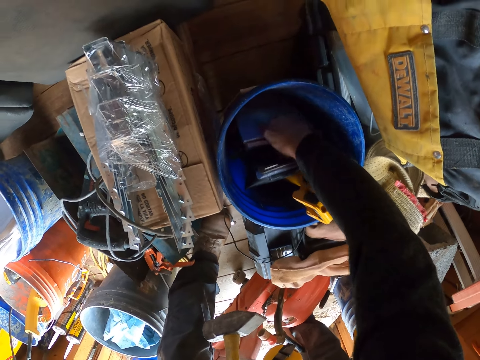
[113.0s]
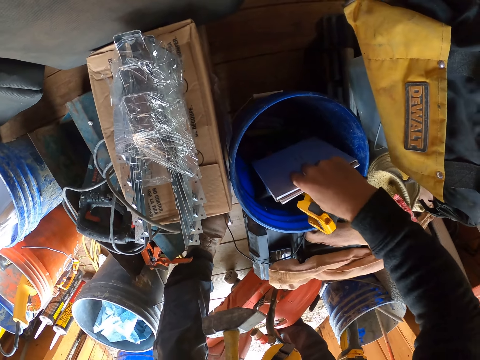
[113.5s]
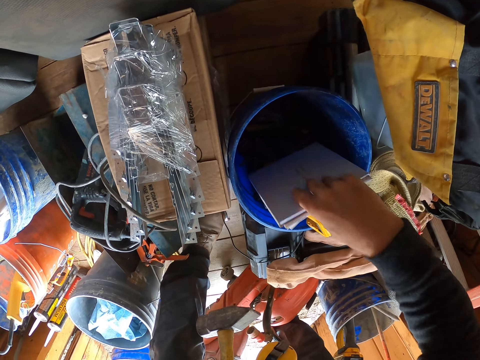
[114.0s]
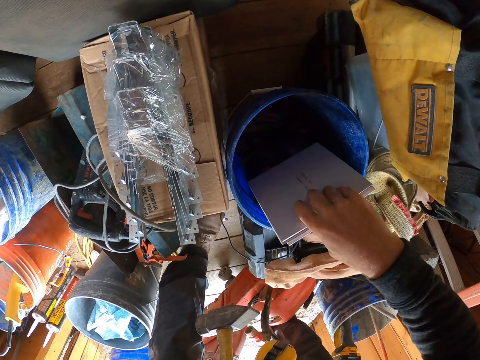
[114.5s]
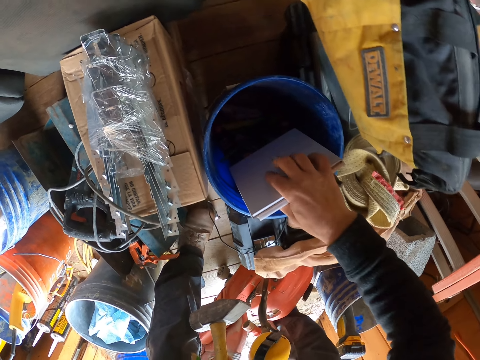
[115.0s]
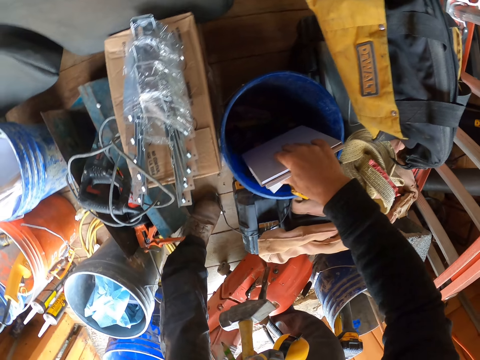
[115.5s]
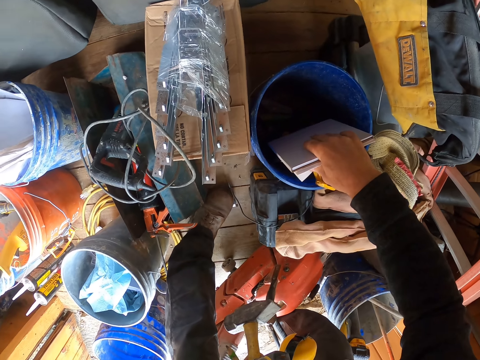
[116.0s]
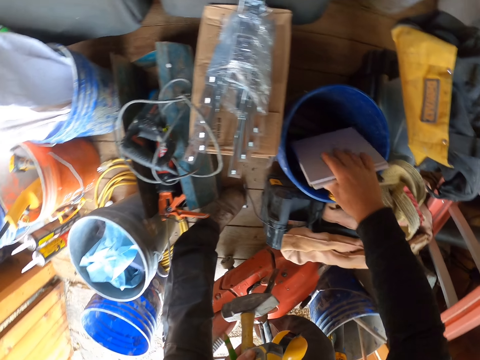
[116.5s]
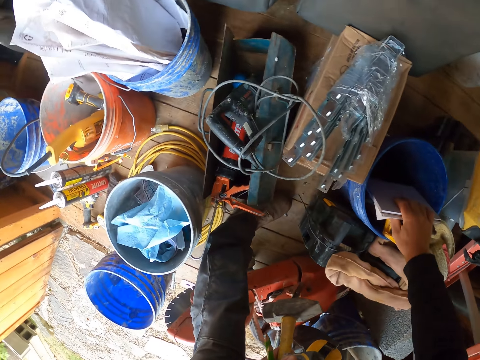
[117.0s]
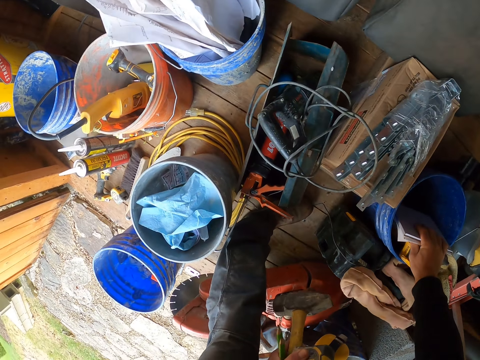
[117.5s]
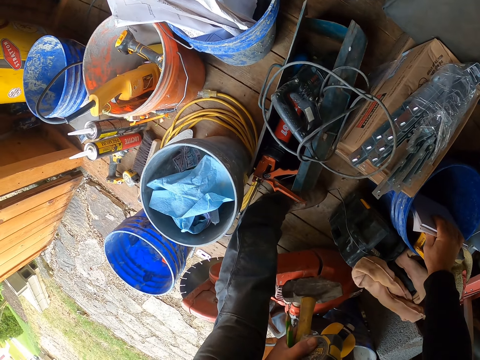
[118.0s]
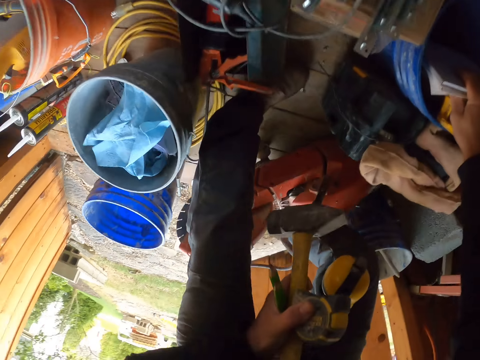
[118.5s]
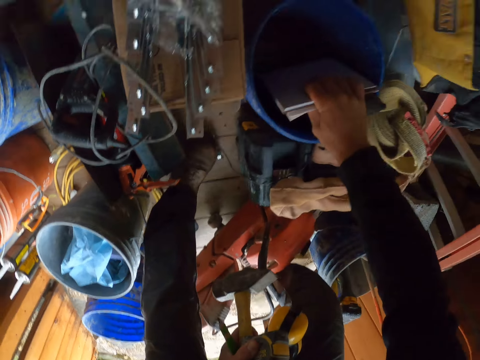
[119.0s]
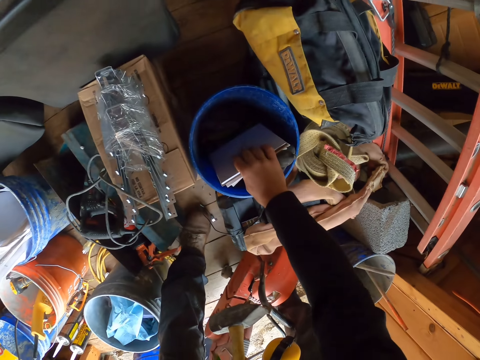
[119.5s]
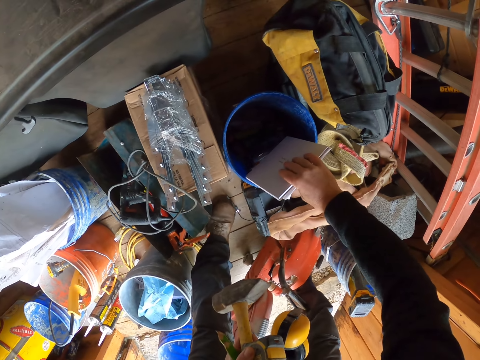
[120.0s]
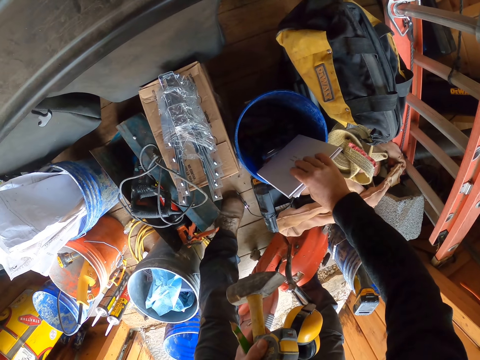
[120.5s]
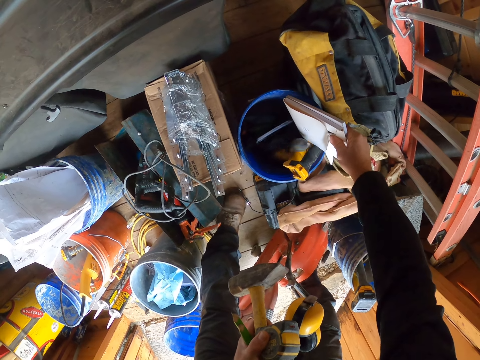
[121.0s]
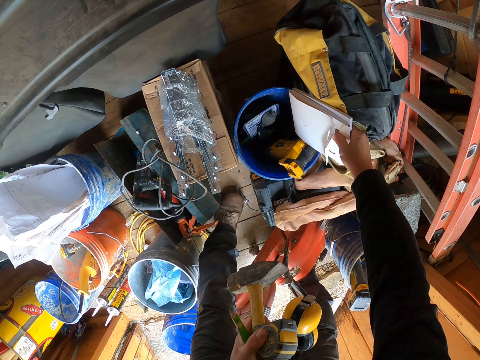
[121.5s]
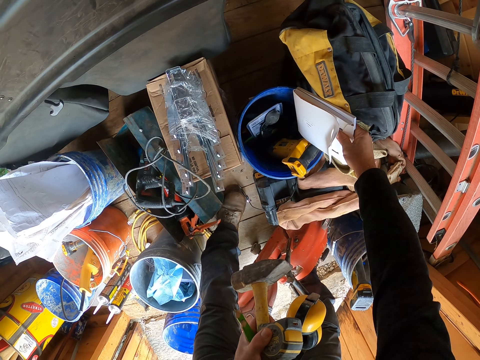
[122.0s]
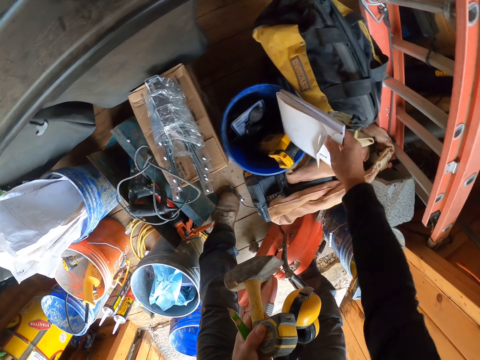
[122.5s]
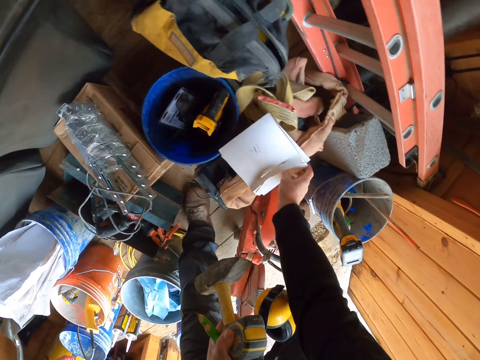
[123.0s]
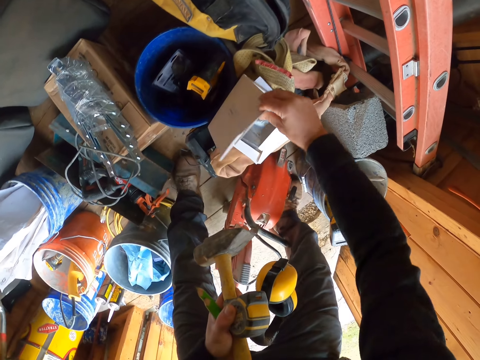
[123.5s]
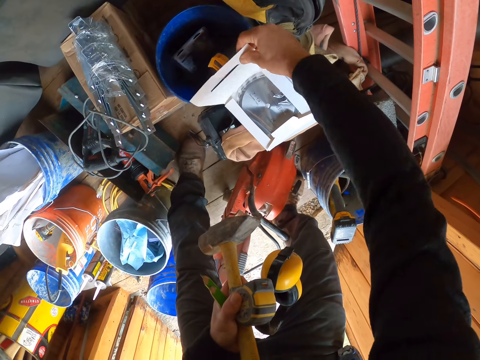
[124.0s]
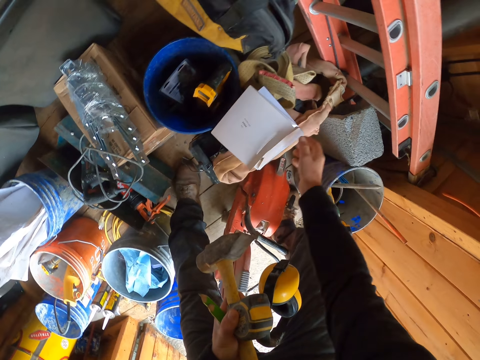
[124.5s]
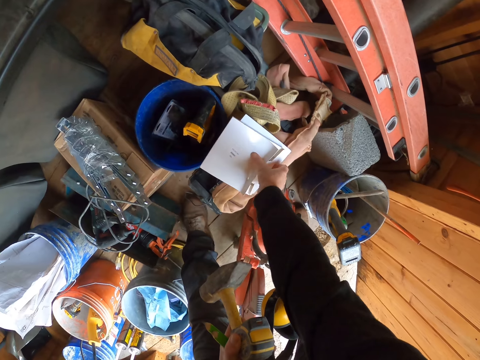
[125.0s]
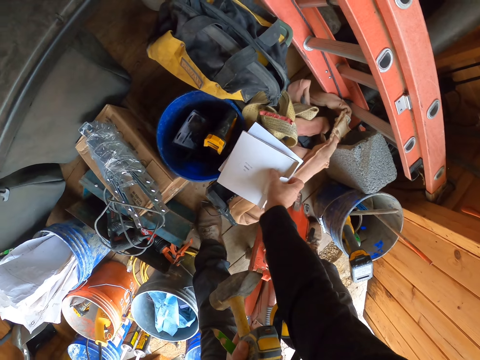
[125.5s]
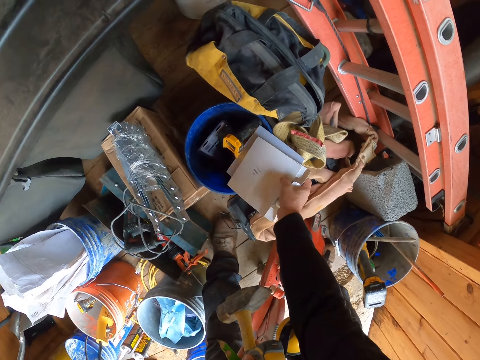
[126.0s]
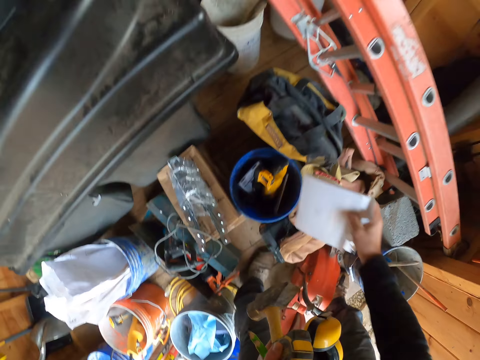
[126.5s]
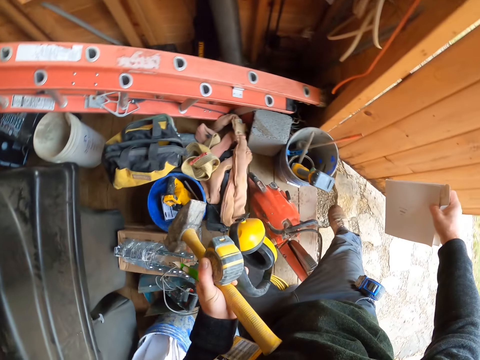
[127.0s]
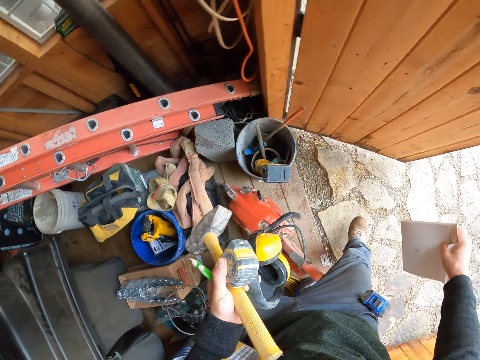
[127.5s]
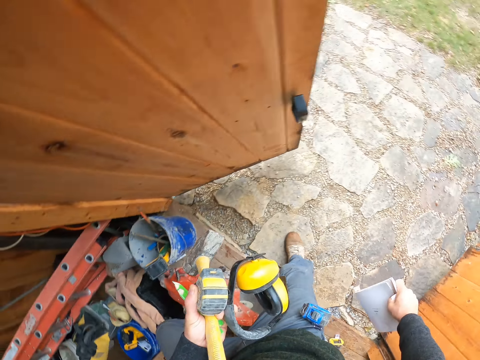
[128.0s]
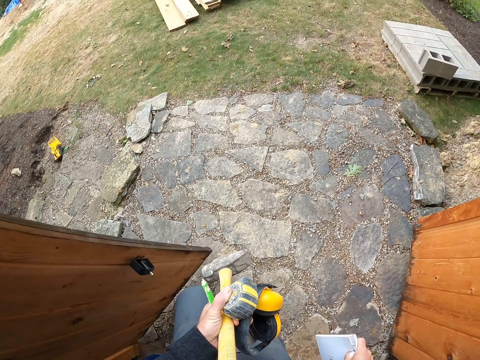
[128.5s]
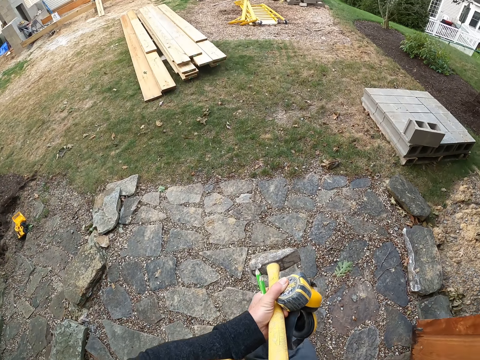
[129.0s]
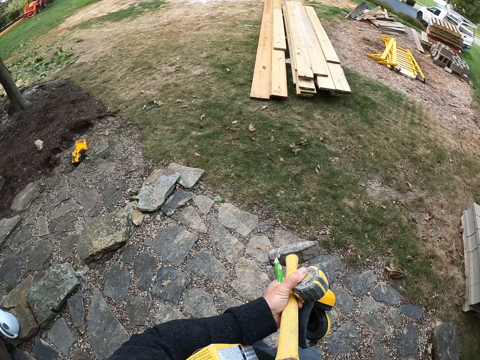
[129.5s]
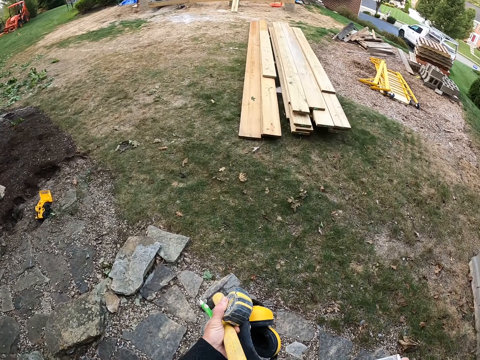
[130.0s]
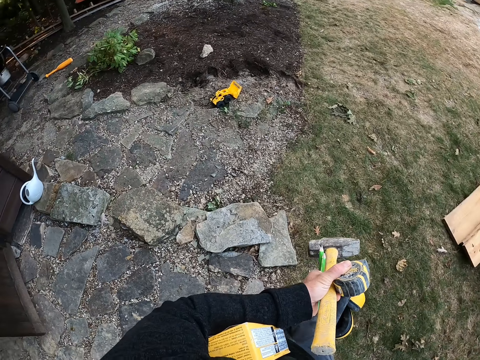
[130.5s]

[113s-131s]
The camera wearer holds something in the bucket. He takes out a book from the second bucket with his right hand. He opens the book with his right hand. He picks up the book in the bucket with his right hand. He walks on the ground to another part of the site.

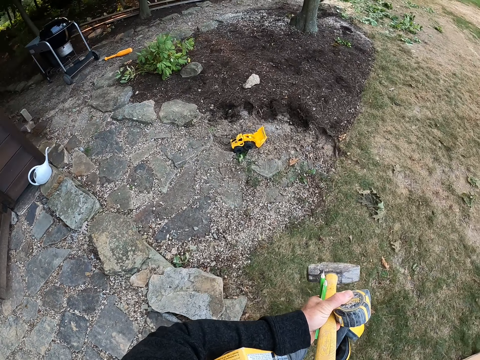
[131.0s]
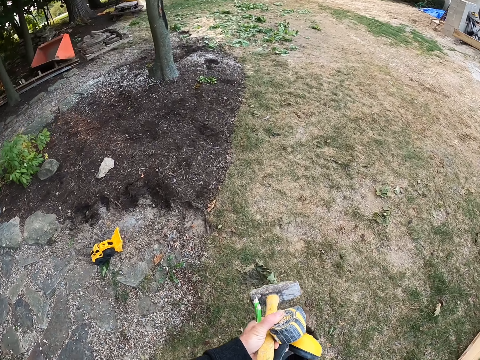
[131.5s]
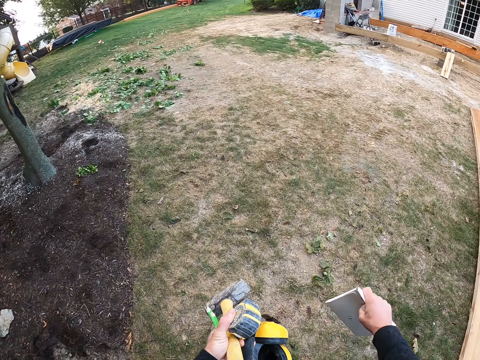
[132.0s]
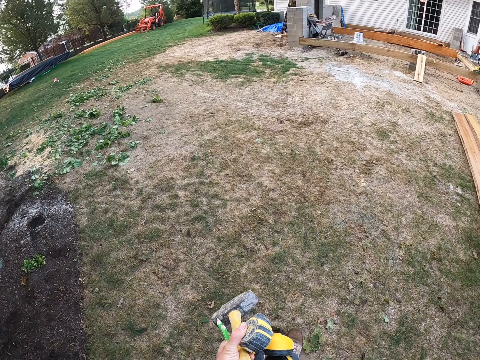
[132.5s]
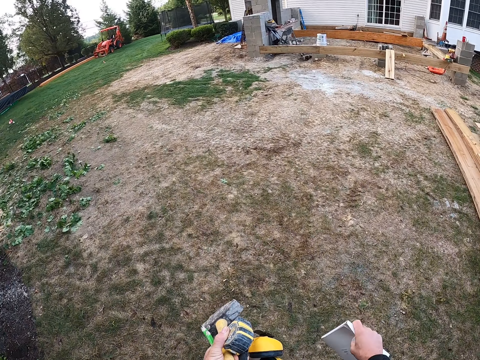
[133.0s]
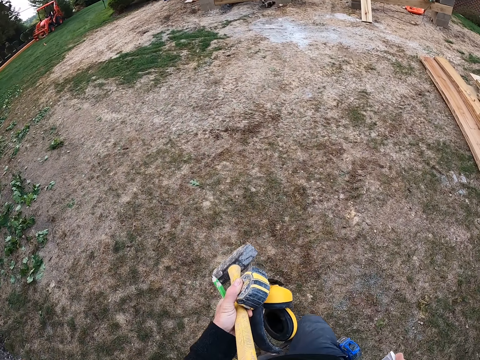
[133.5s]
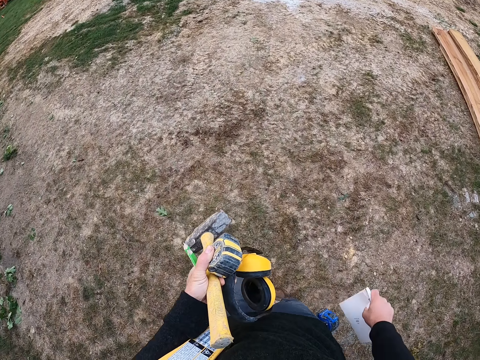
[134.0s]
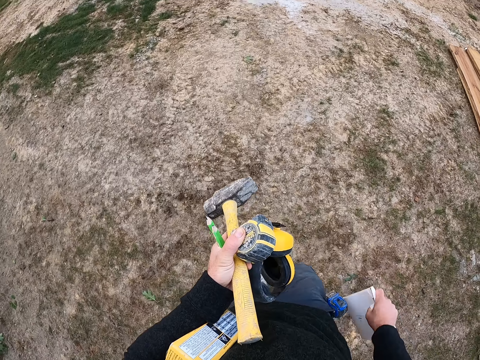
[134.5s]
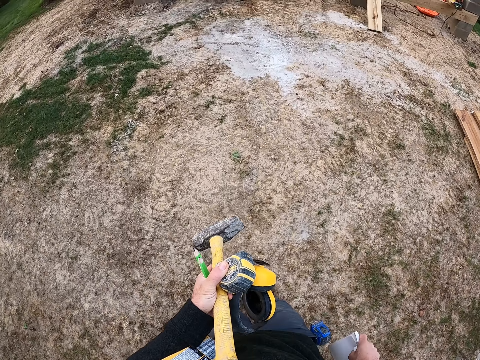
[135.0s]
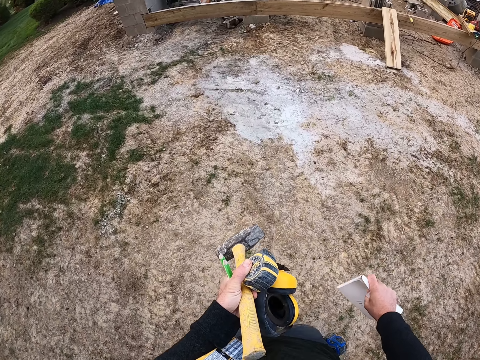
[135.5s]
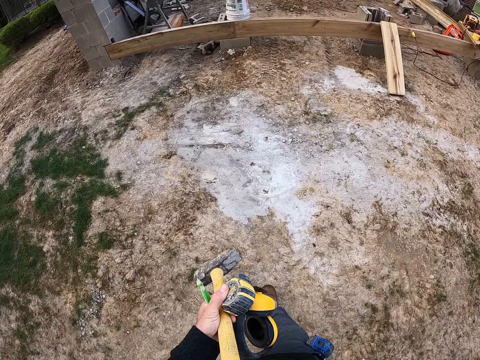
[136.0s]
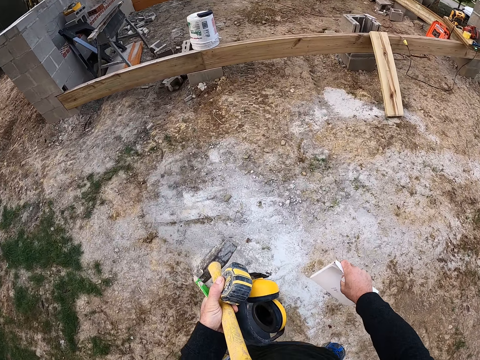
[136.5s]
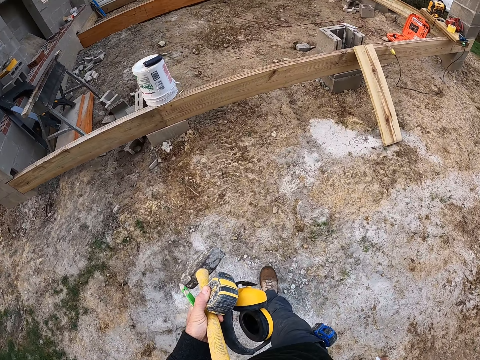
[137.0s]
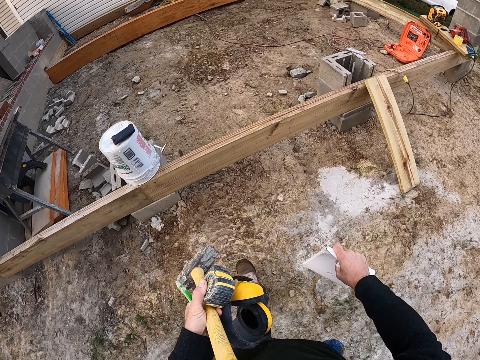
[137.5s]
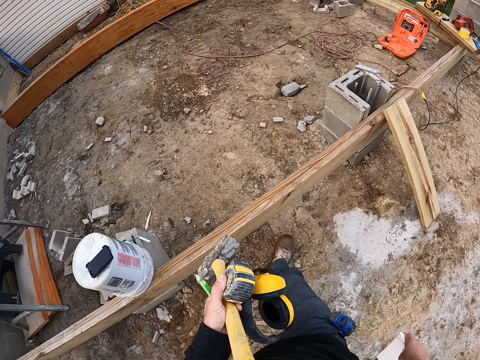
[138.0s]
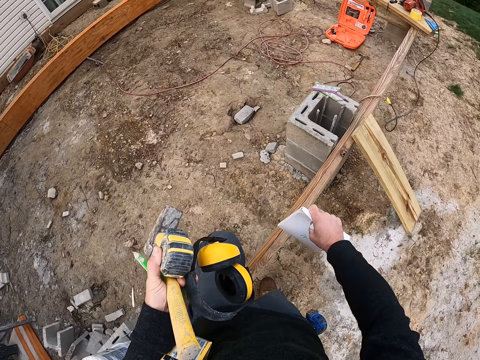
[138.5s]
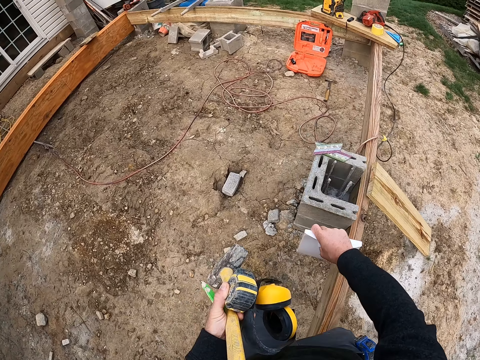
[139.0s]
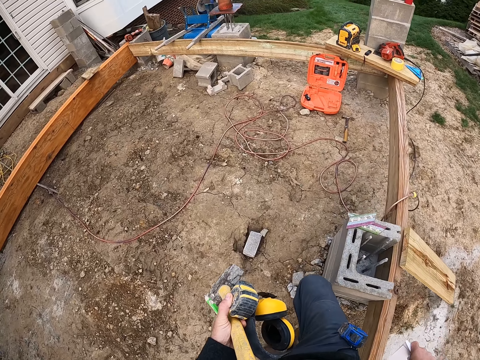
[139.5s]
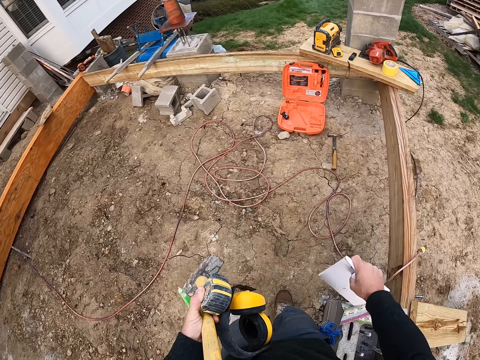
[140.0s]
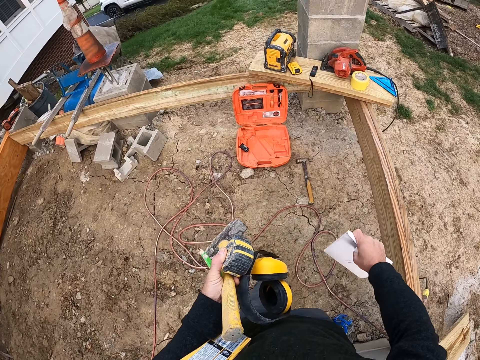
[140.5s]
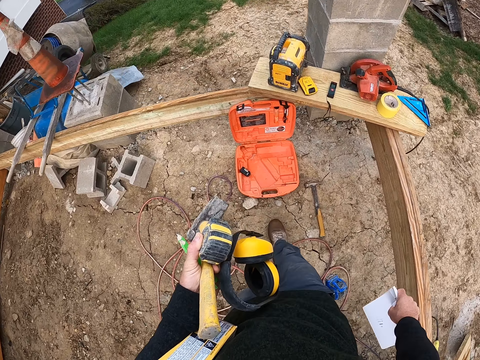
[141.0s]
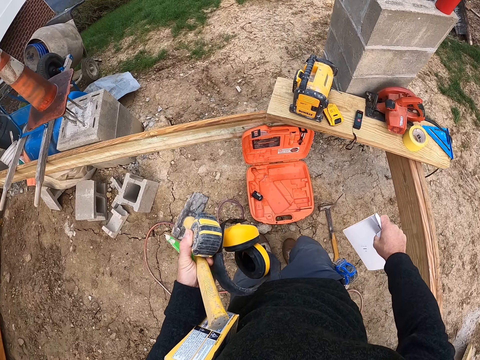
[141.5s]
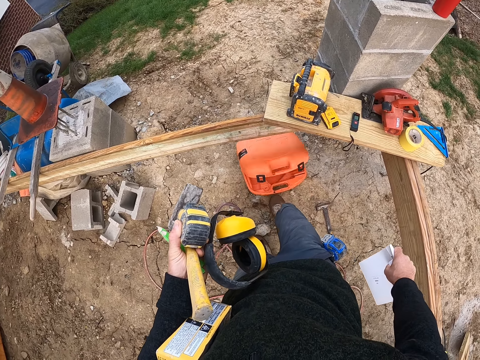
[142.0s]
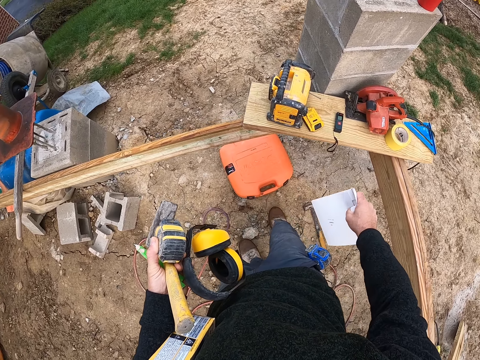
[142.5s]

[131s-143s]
The camera wearer closes a box with his right leg. He kicks the tool box on the ground.
